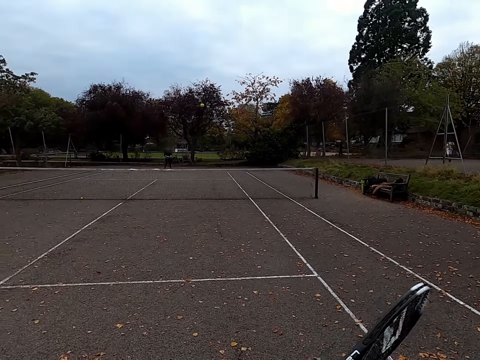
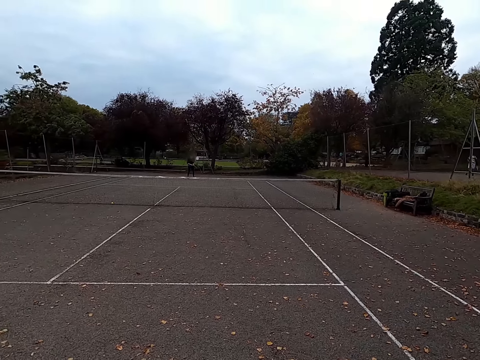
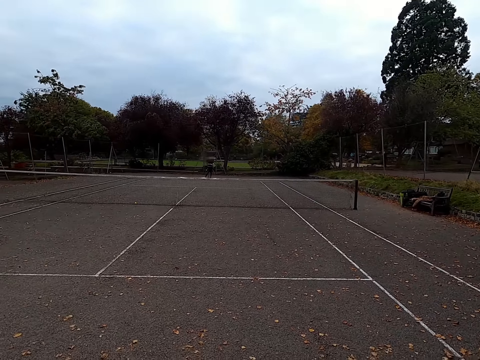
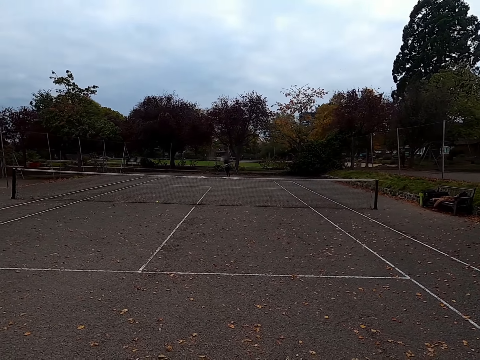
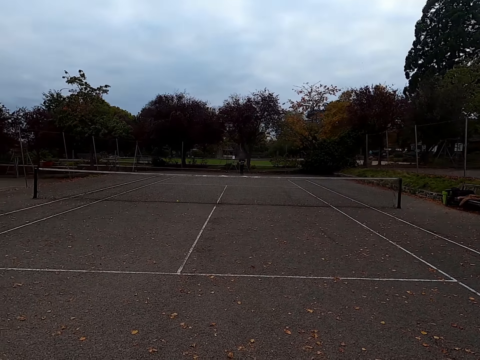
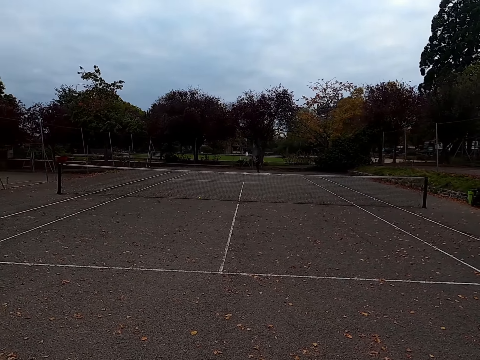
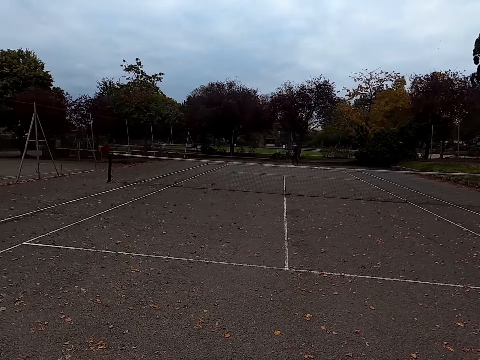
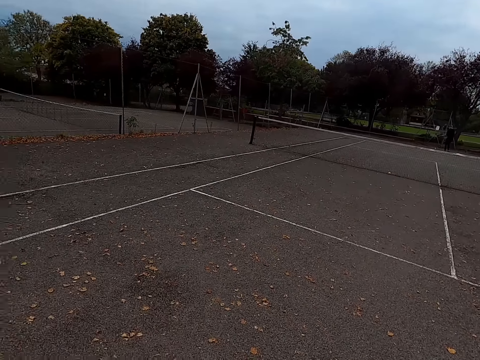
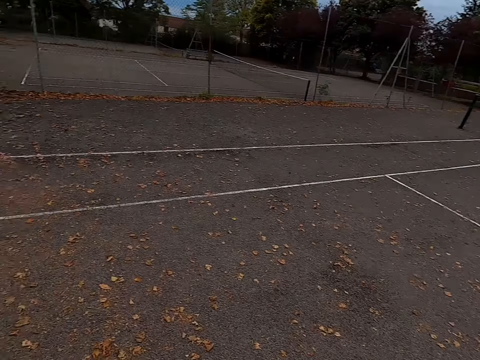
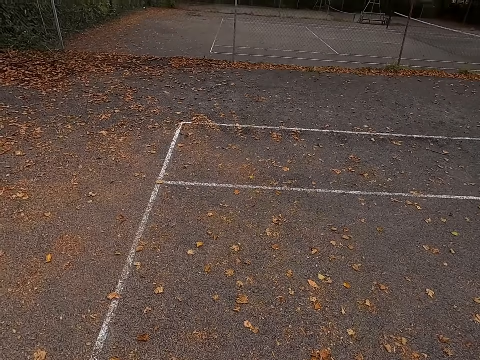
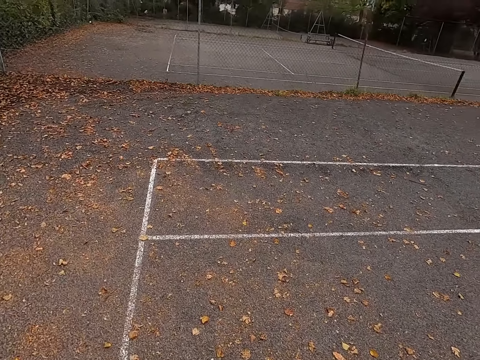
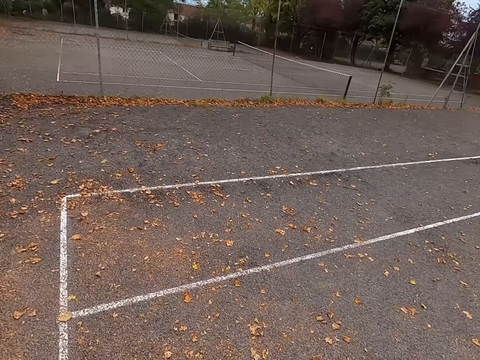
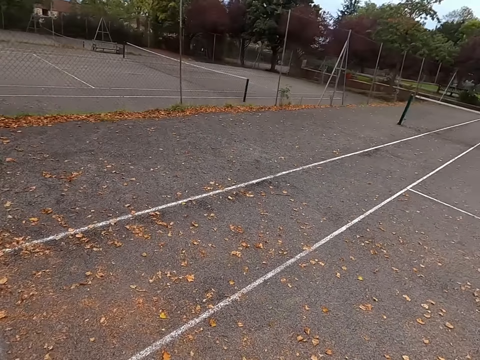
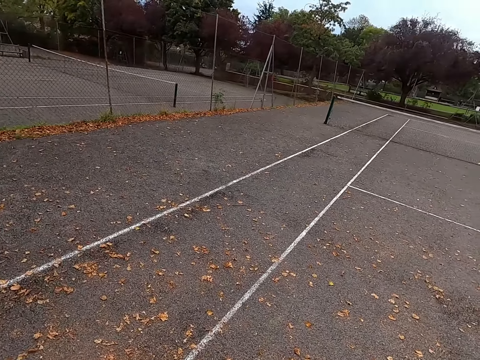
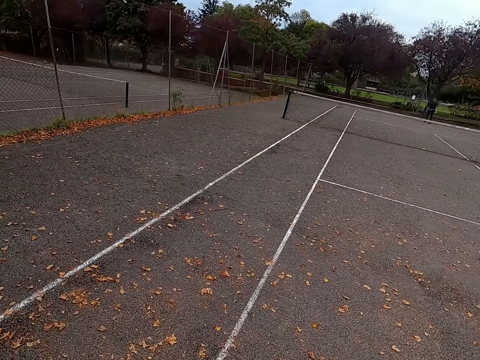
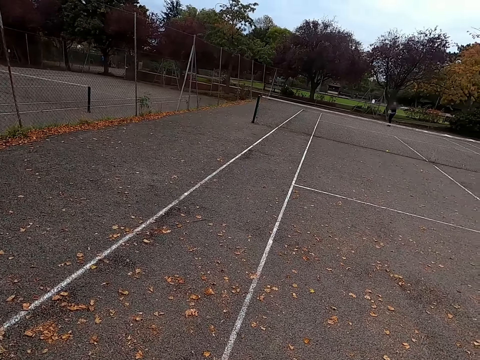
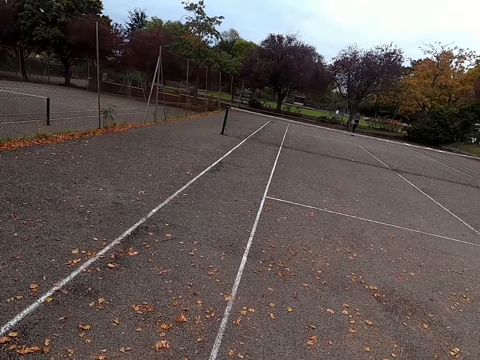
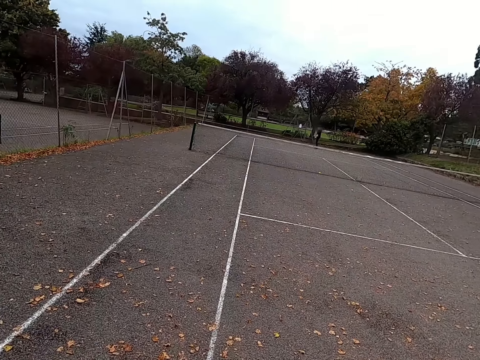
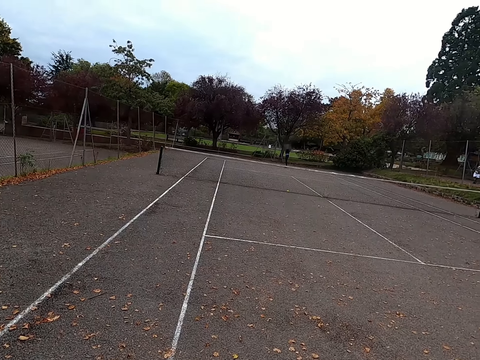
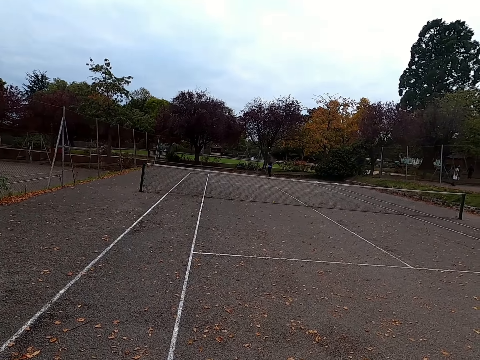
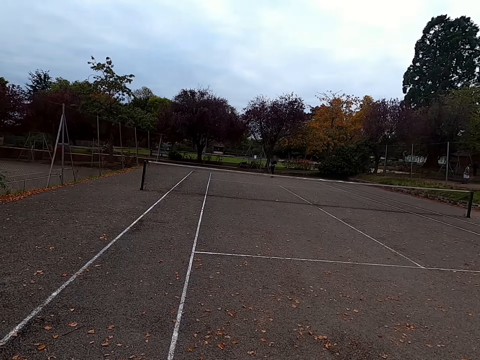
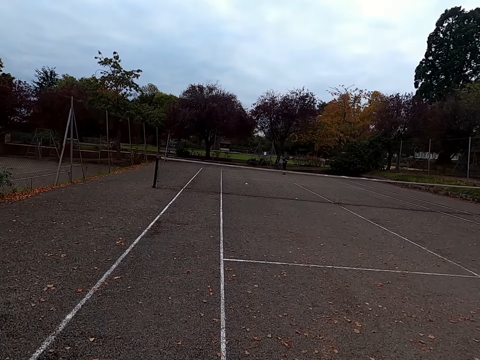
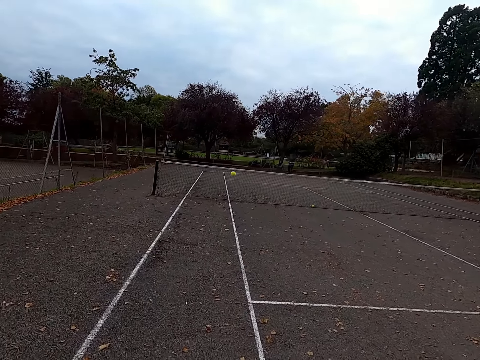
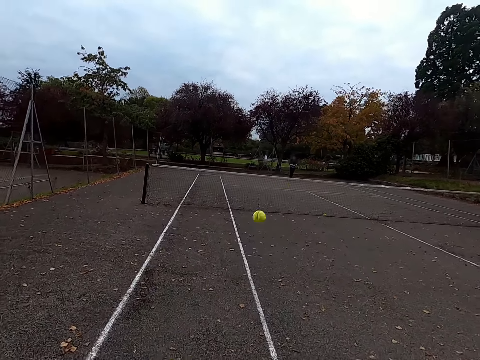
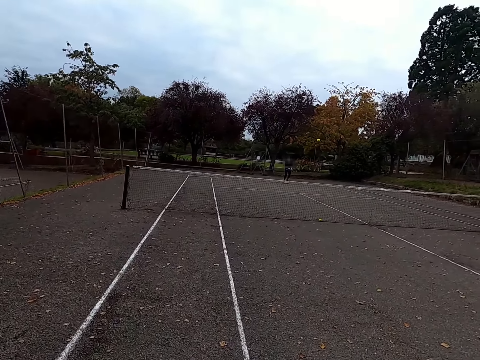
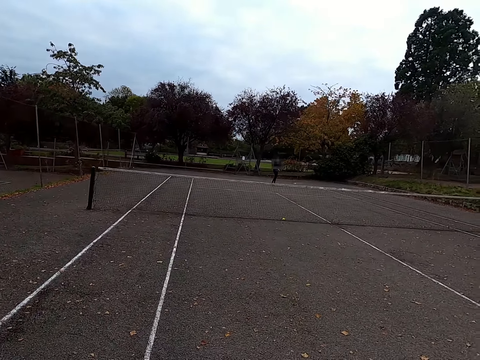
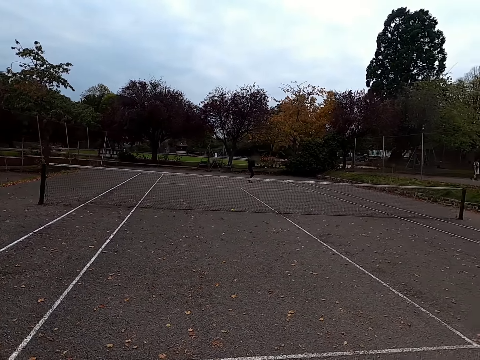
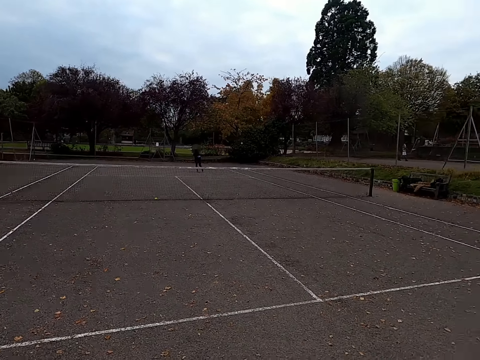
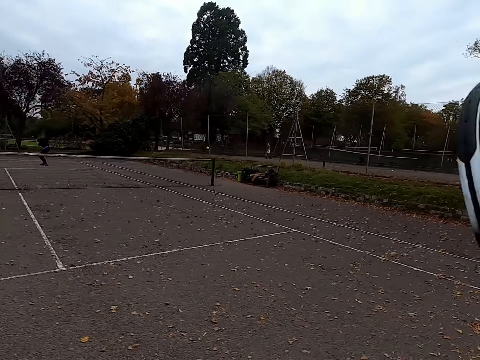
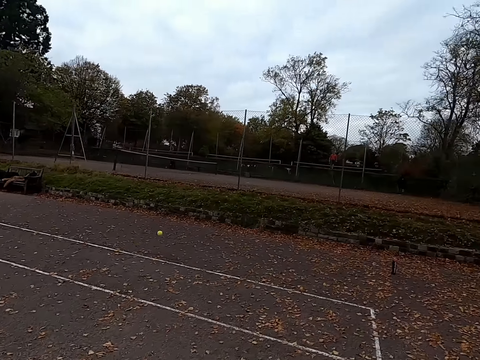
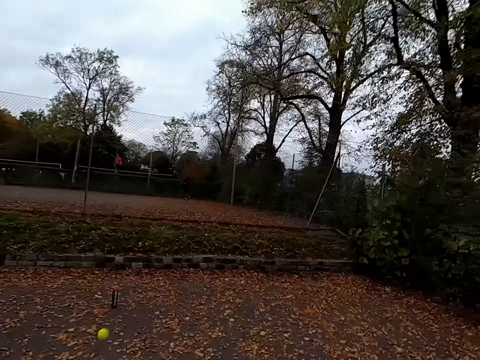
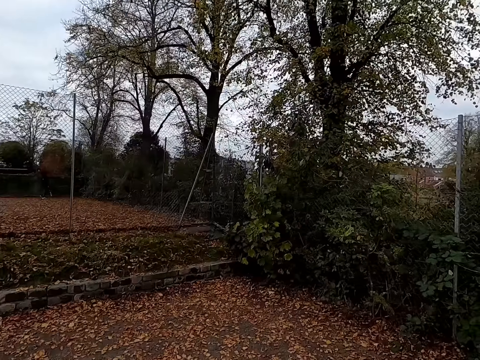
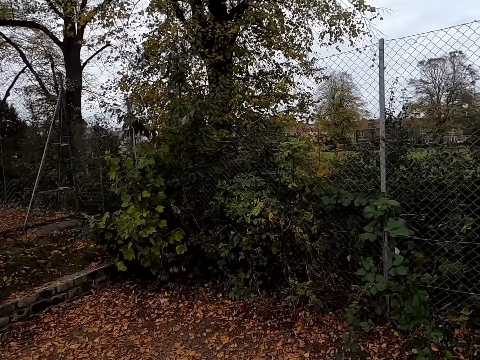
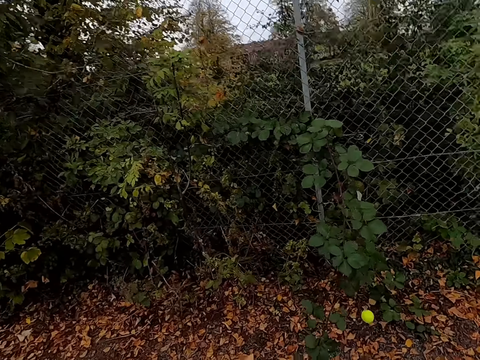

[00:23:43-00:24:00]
A woman throws the ball. The camera wearer hits the tennis ball with a racquet. They walk around the tennis court. The woman throws the tennis ball up and hits the tennis ball with a racquet. The camera wearer hits the tennis ball with a racquet. The woman hits the tennis ball with a racquet. The camera wearer runs around the tennis court. They walk to the ball.

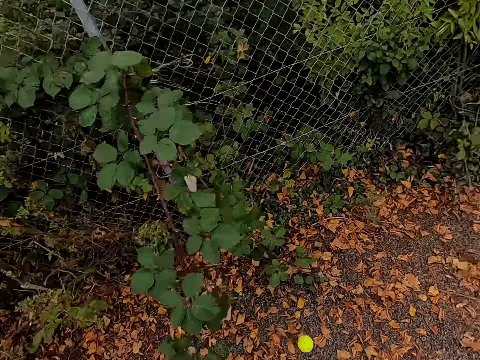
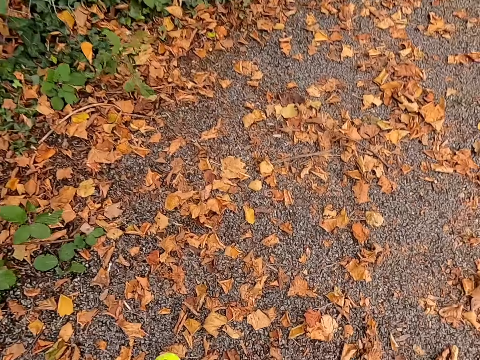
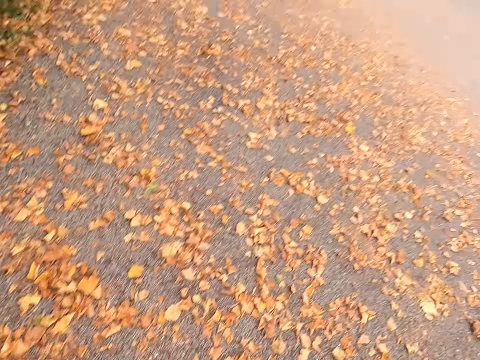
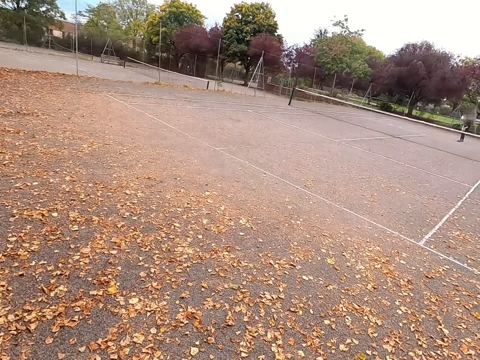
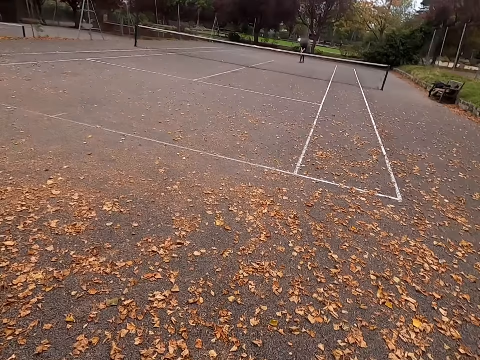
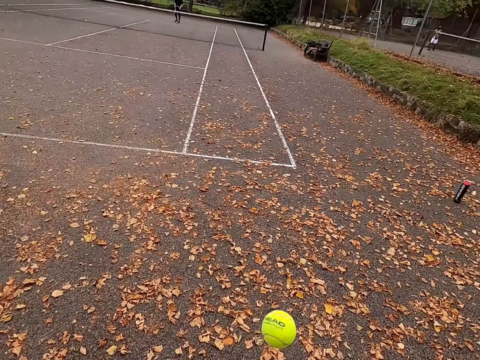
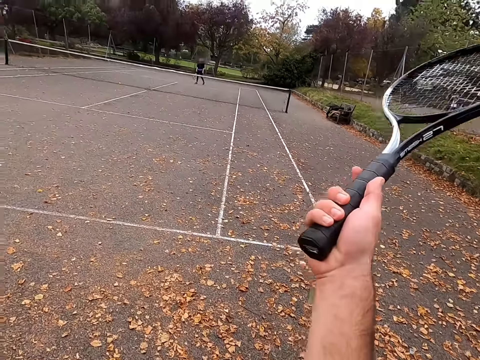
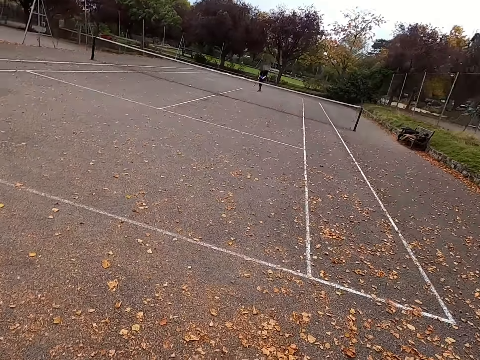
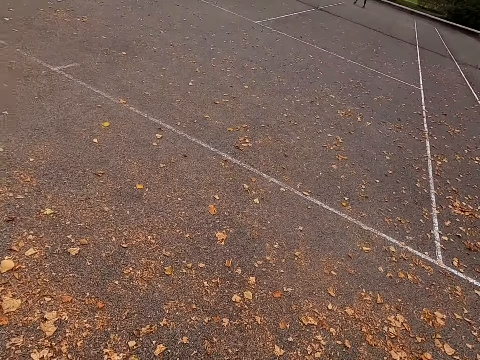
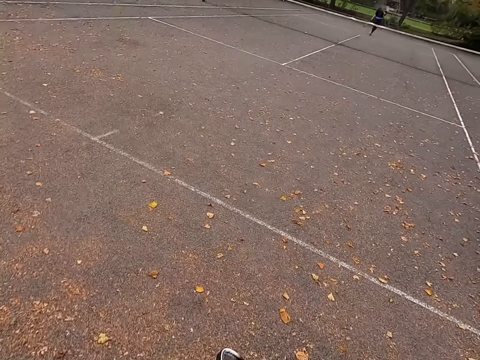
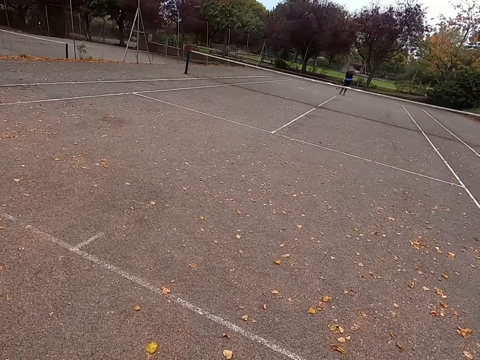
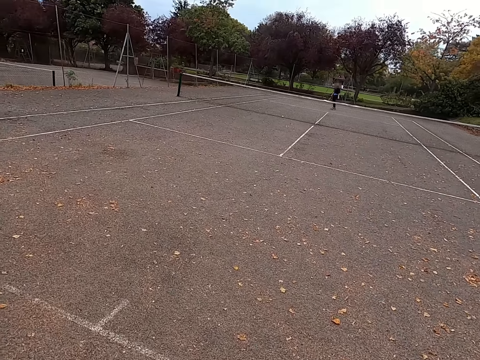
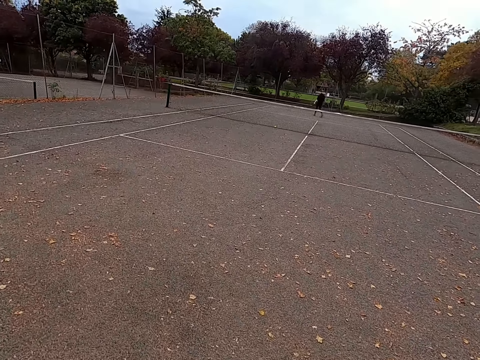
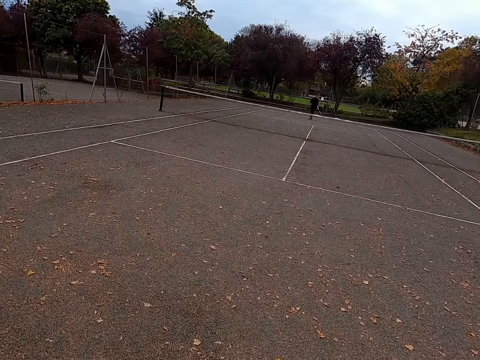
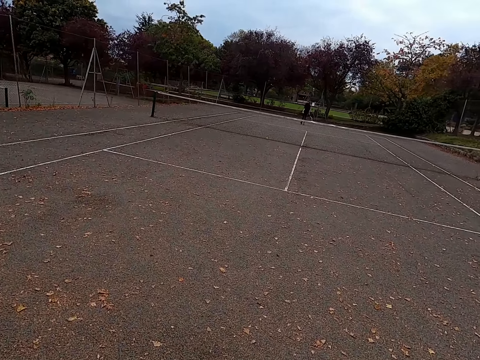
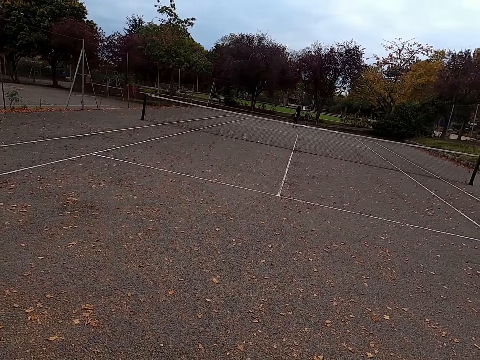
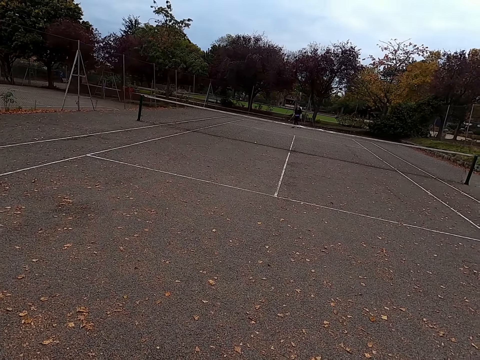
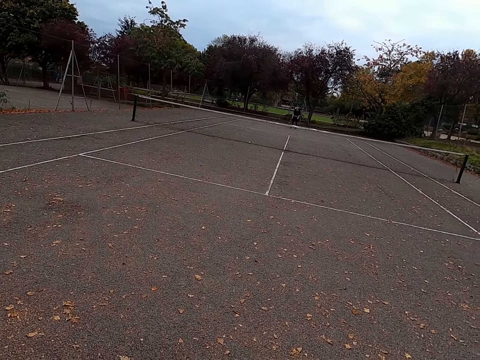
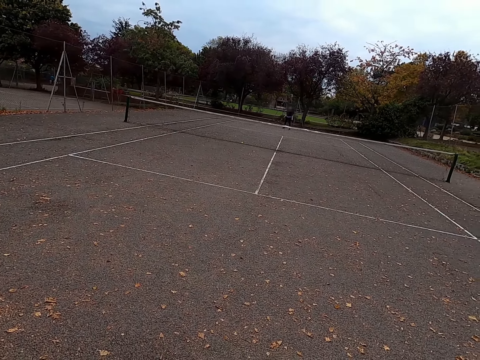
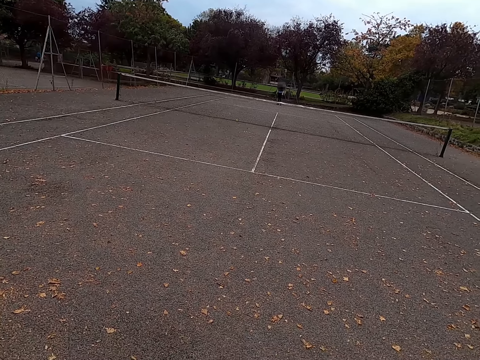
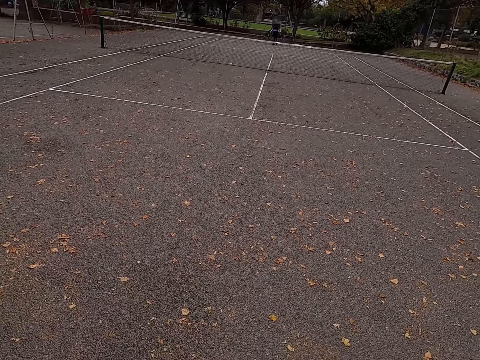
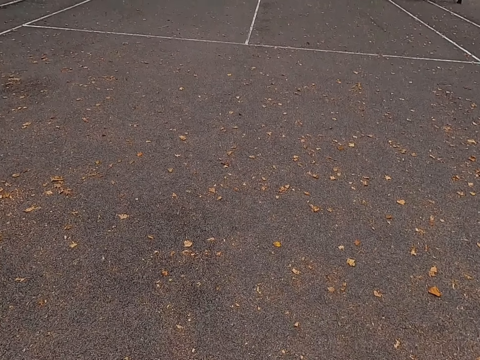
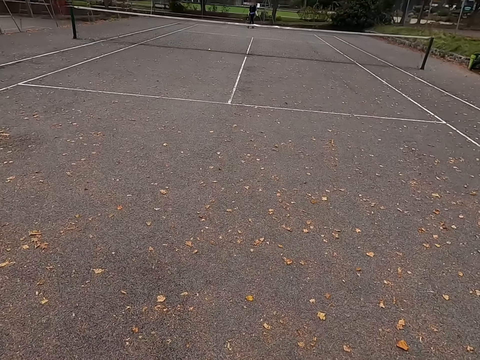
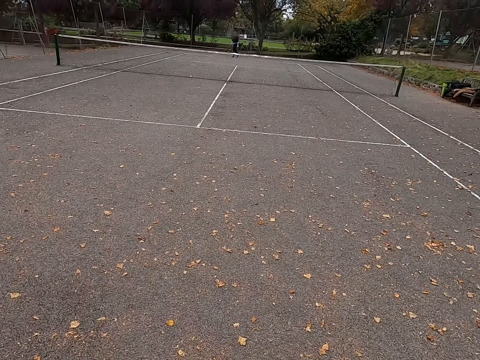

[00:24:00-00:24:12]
The camera wearer picks up the tennis ball. They walk around the tennis court. They hit the tennis ball with a racquet. They walk around the tennis court. They look around the tennis court.
